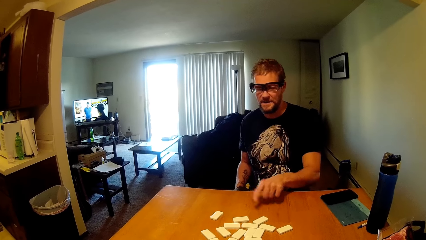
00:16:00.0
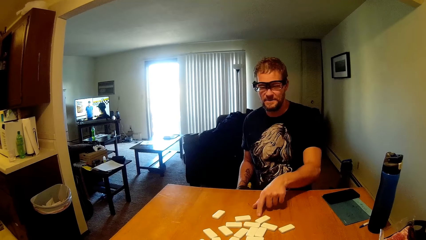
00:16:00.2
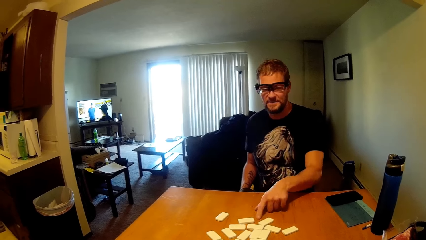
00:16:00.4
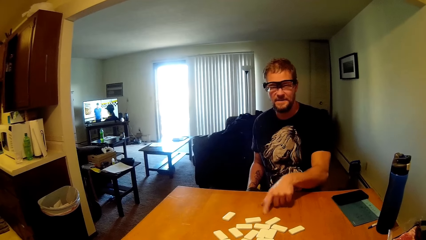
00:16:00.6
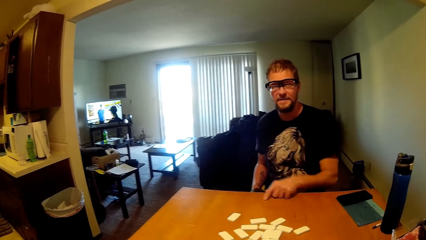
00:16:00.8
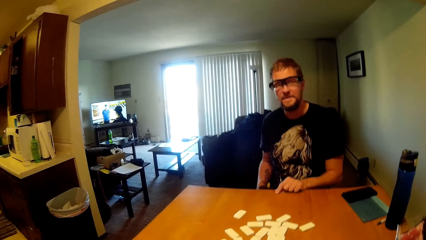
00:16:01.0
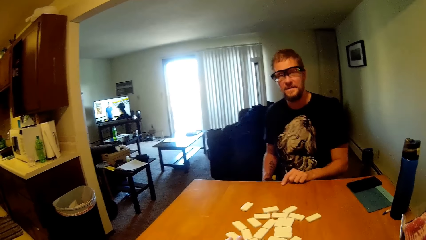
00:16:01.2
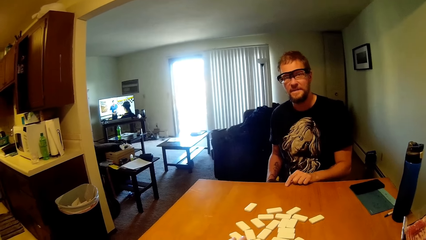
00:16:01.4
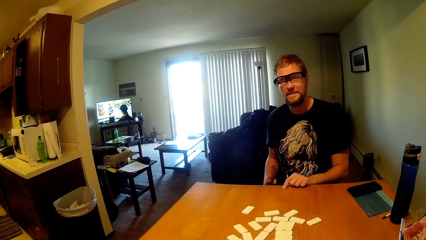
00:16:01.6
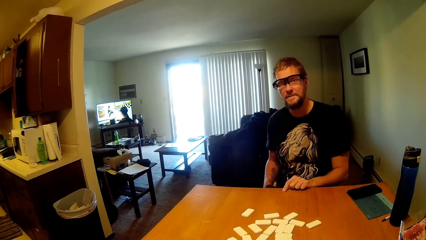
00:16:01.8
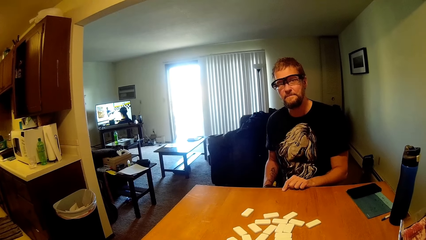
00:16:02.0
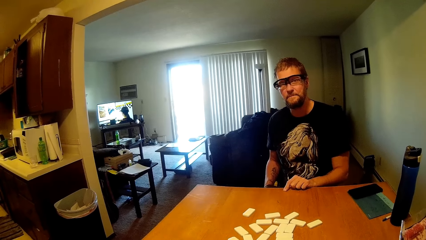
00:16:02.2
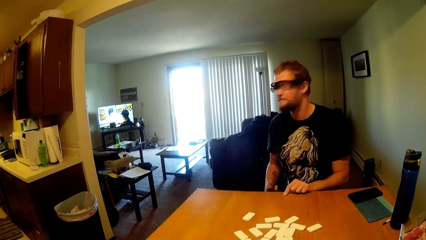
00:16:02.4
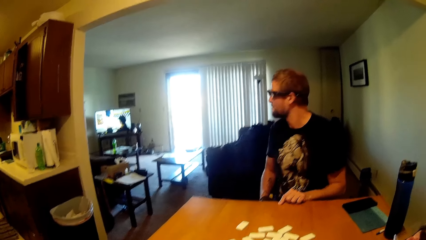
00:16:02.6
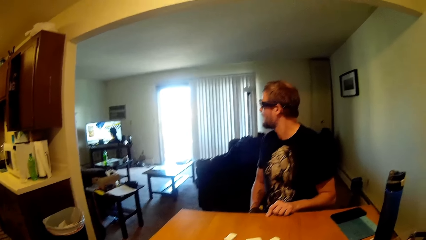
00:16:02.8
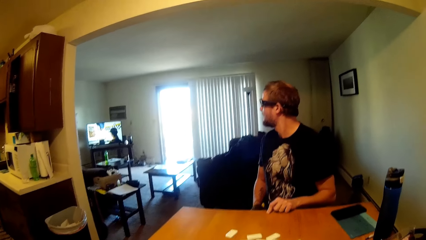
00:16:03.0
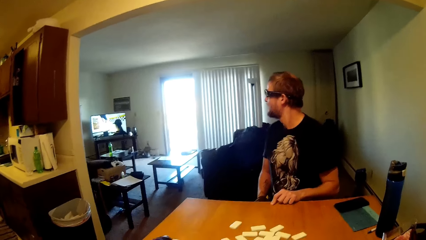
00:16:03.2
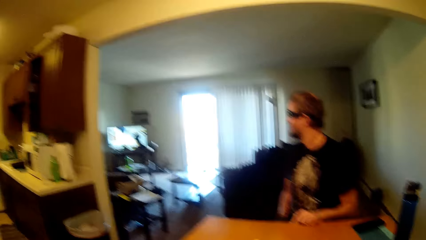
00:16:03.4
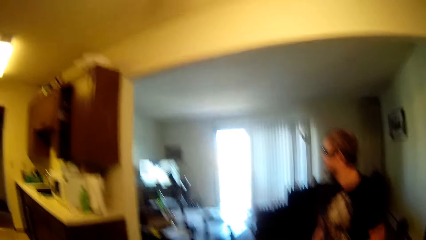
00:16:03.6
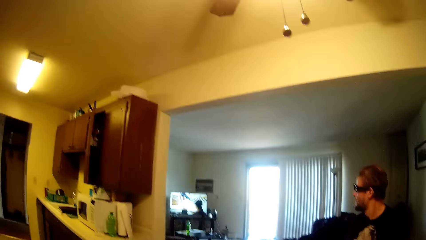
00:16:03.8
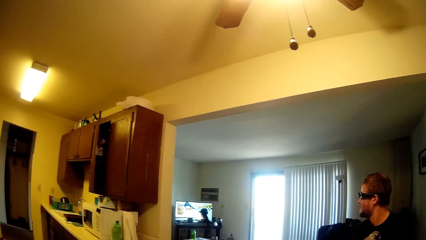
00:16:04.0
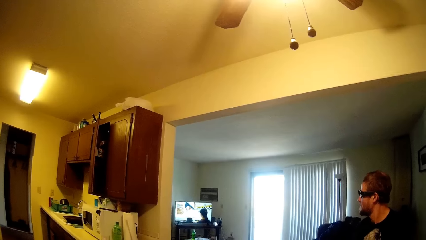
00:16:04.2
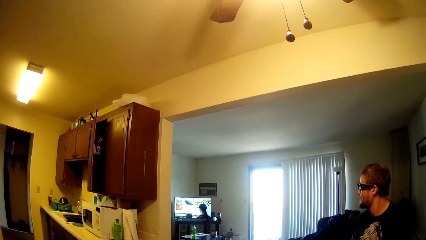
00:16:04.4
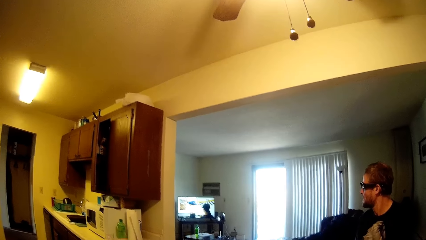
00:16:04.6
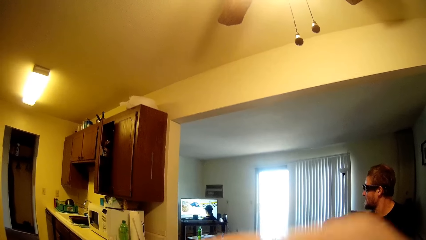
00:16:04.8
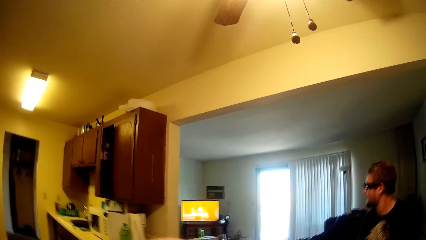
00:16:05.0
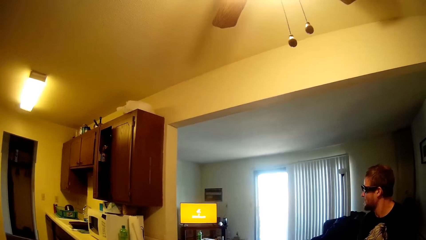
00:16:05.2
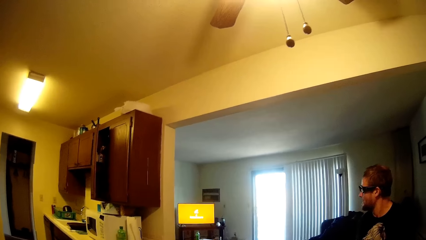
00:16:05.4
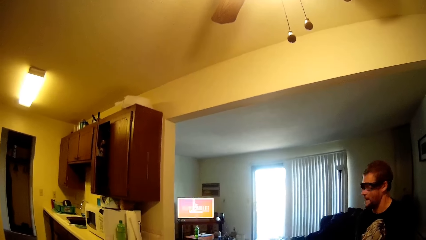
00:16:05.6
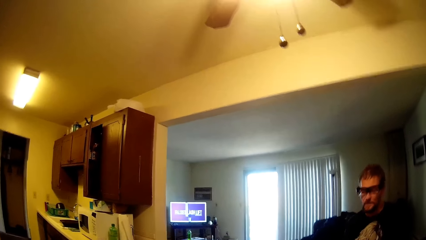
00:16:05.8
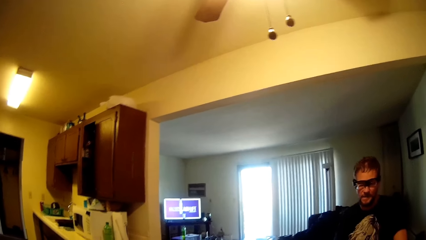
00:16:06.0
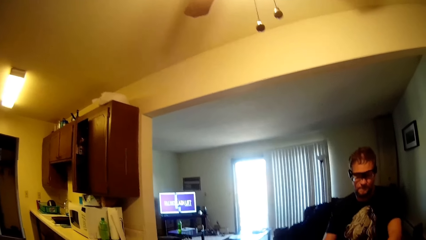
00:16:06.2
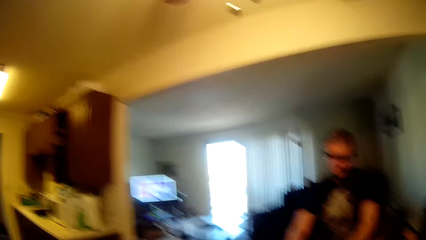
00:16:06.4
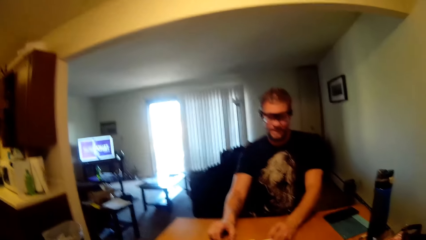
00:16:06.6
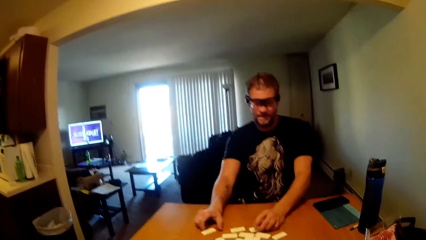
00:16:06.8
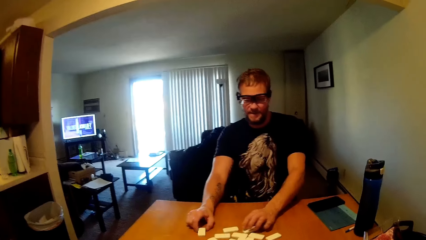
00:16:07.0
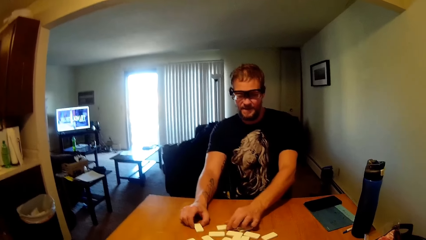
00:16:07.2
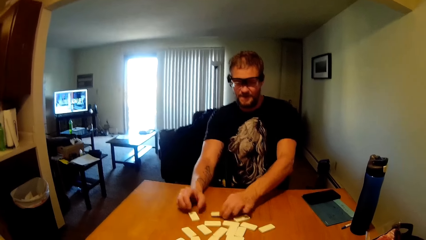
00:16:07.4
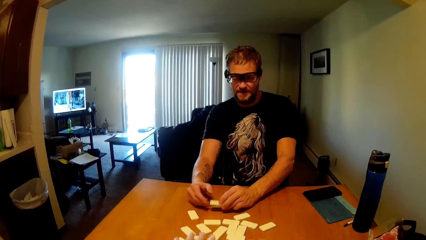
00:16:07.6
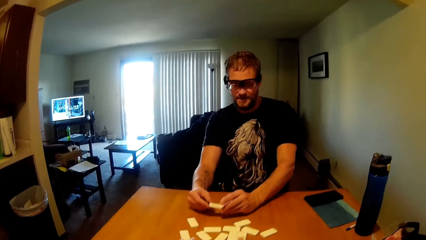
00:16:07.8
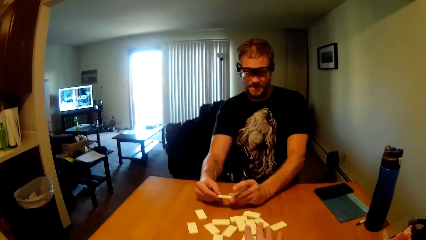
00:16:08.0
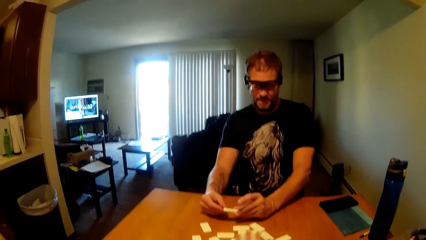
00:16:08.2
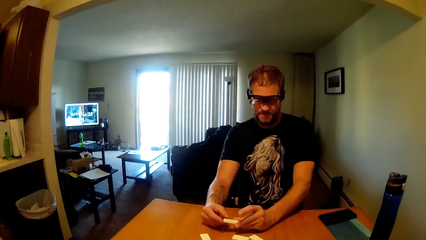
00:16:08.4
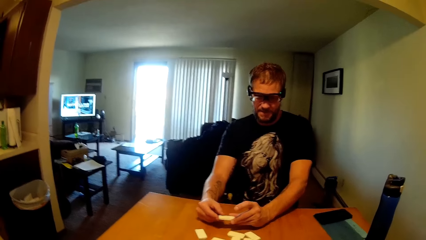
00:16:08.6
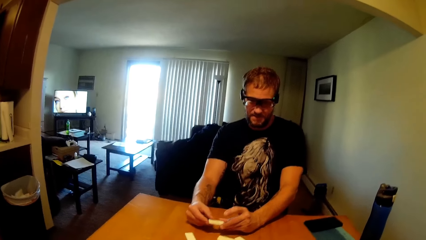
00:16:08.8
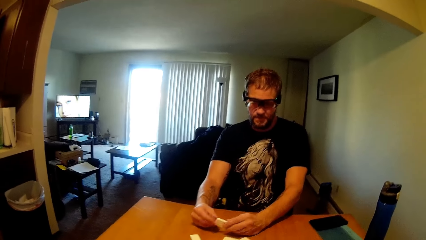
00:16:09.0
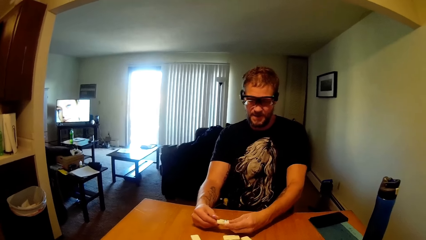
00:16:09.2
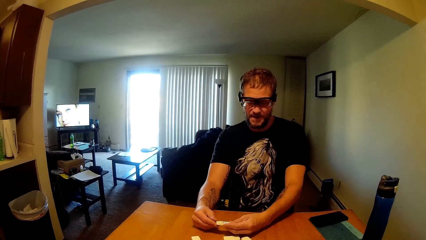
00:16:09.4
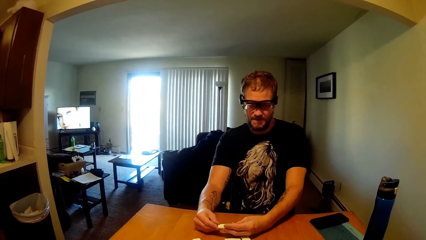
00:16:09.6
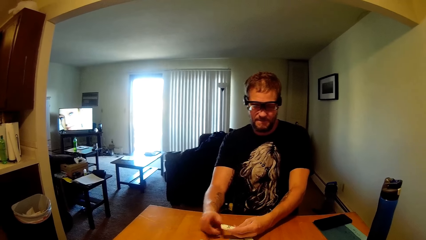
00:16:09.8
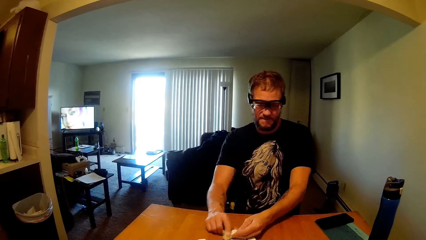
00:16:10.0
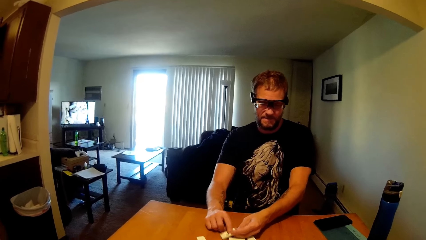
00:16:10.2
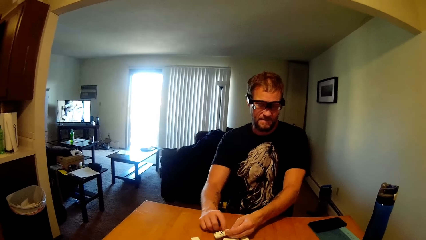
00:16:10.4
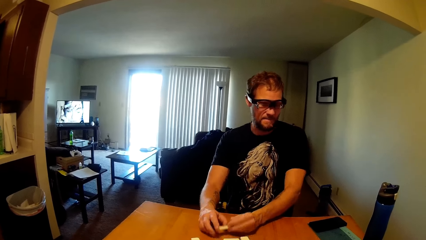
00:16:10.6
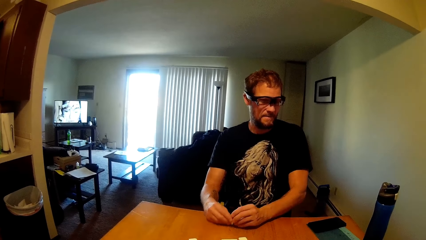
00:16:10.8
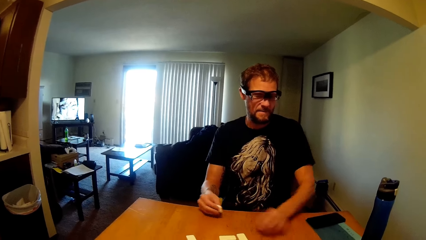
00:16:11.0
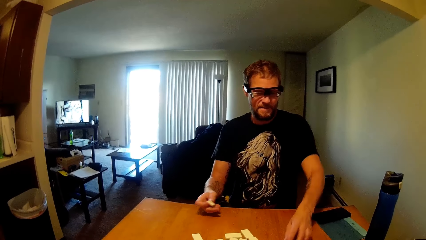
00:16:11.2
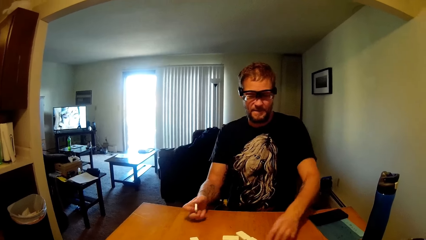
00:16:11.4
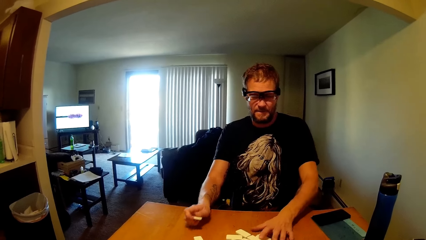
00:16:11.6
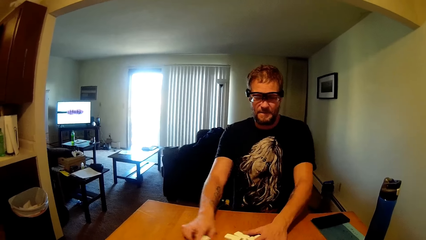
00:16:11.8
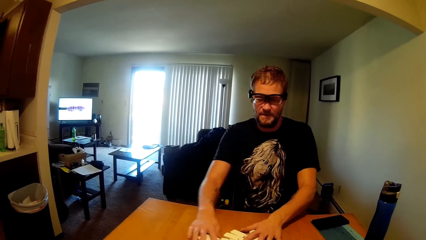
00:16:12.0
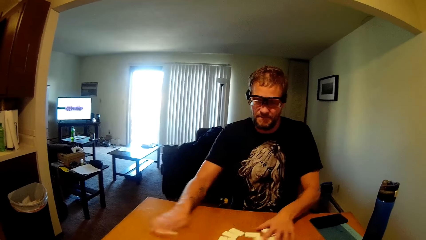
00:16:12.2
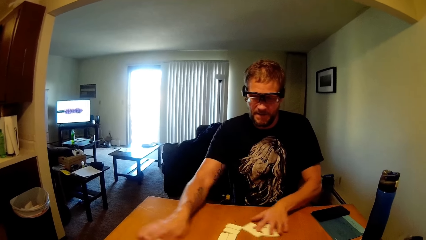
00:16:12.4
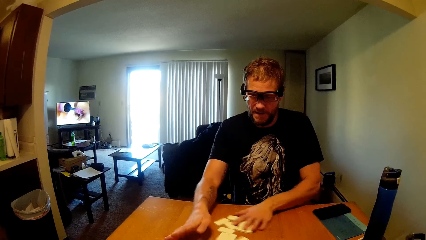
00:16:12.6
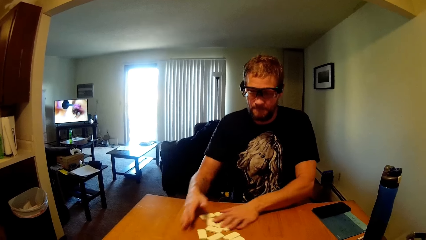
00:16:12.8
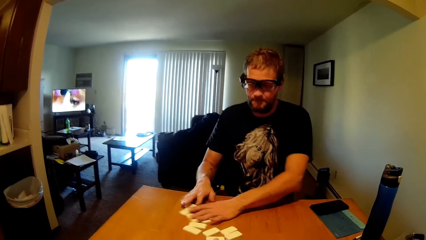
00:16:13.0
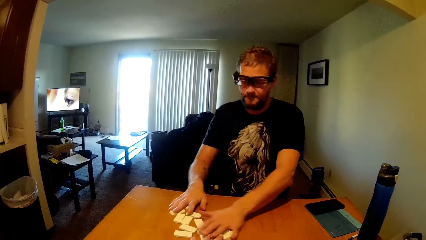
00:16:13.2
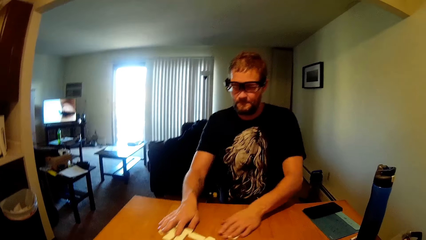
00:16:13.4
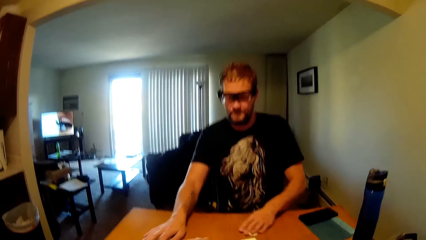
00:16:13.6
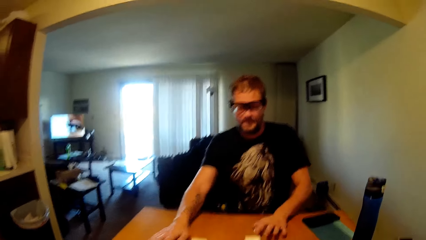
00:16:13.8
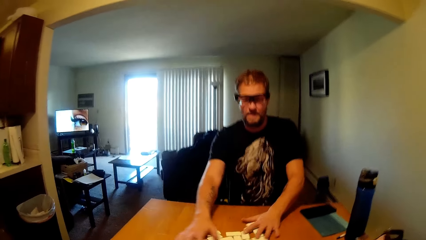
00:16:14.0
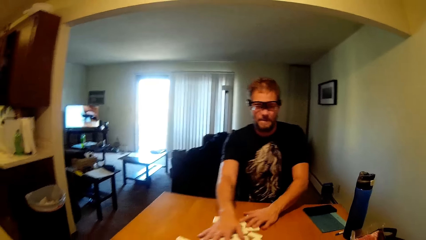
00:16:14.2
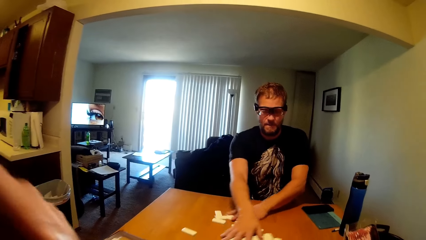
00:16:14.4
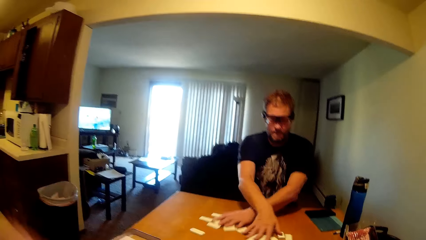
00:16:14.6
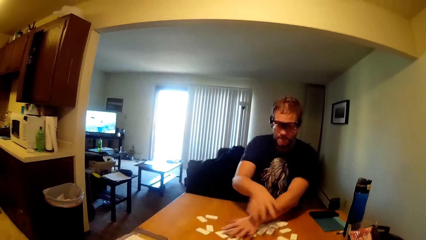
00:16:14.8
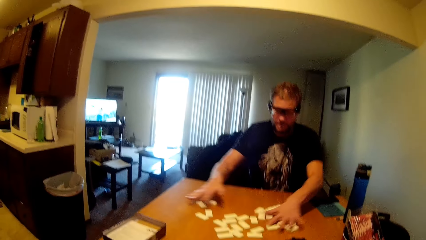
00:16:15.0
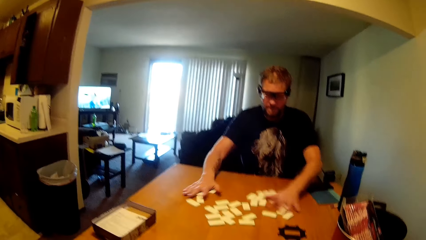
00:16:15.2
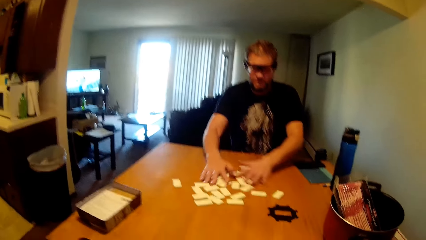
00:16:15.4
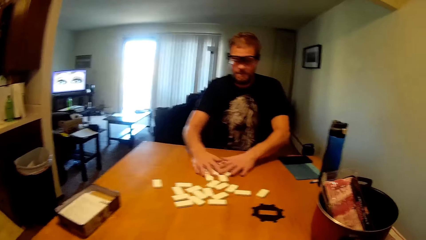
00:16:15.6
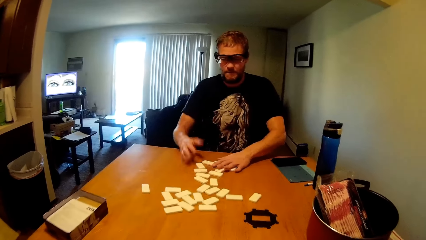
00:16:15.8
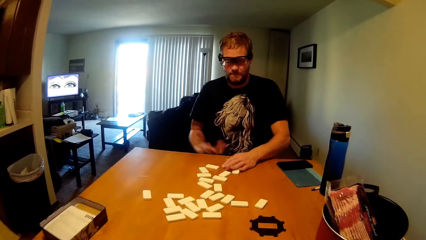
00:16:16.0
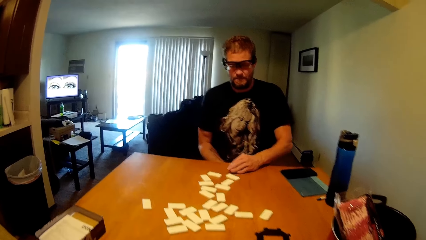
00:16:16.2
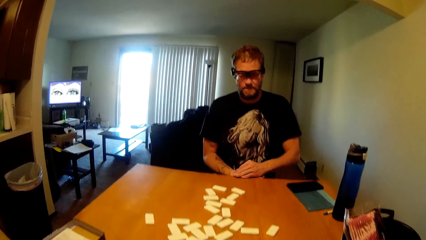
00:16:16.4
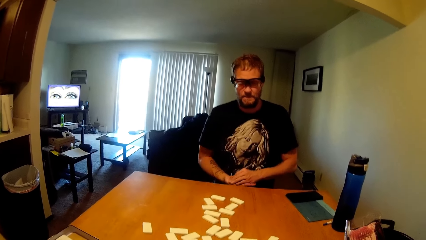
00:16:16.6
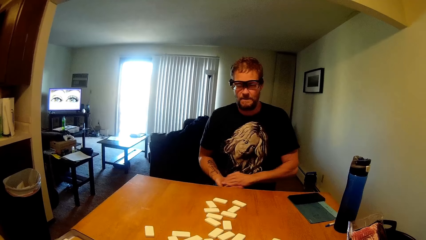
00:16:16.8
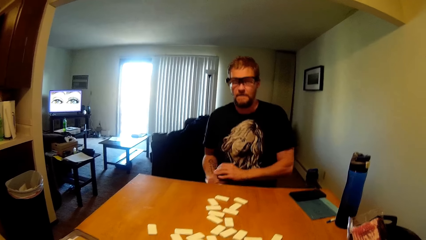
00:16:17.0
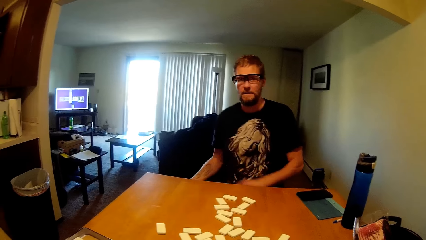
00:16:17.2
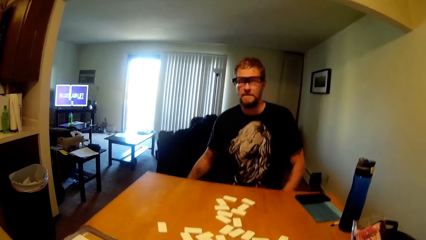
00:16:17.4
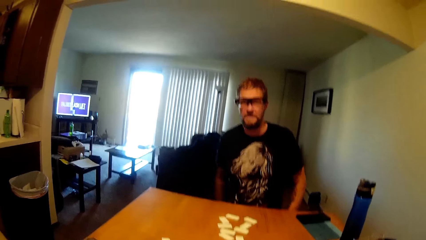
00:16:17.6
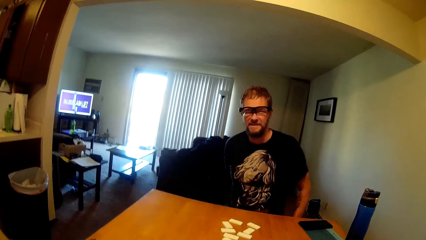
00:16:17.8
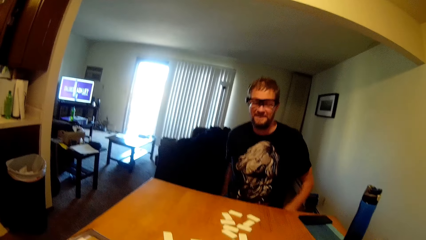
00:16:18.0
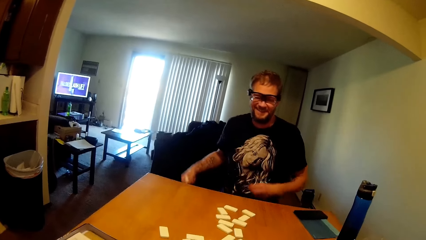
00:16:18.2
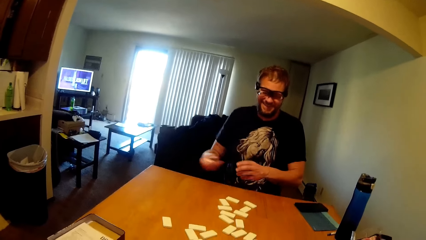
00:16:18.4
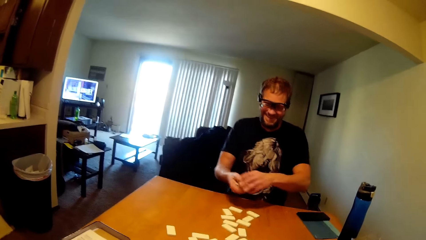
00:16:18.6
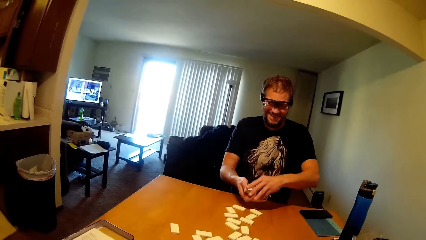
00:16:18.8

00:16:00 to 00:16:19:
A man checks the dominoes and picks a domino block. The man mixes the dominoes on the table. The man pulls domino blocks on the table and picks a domino in his hand.
